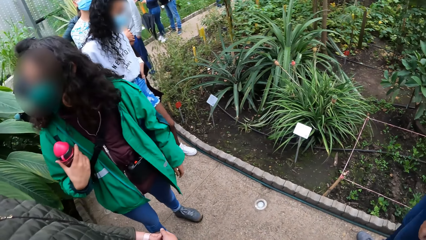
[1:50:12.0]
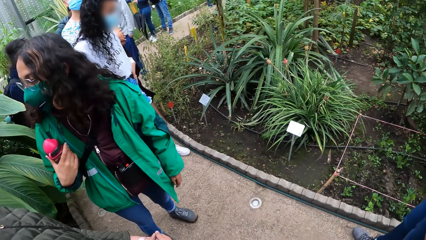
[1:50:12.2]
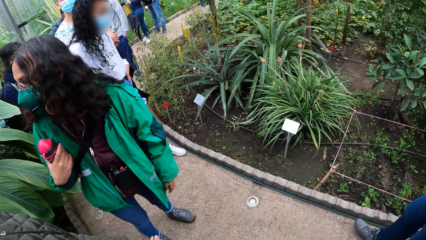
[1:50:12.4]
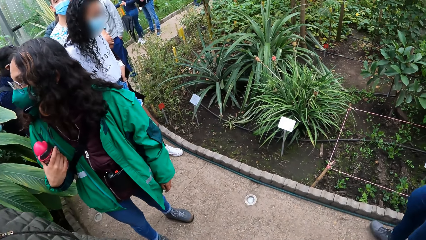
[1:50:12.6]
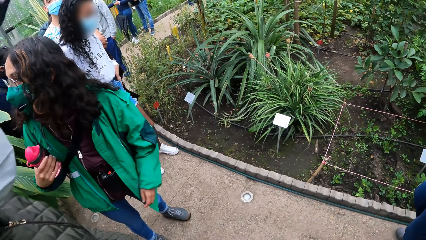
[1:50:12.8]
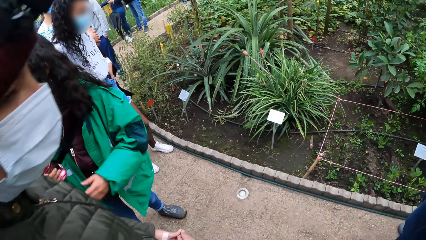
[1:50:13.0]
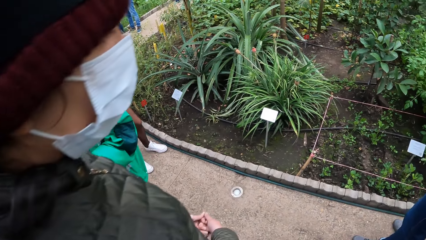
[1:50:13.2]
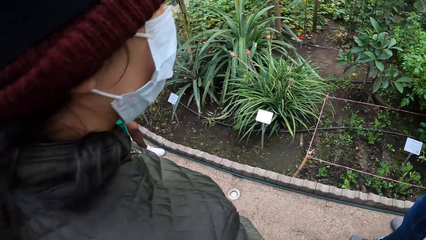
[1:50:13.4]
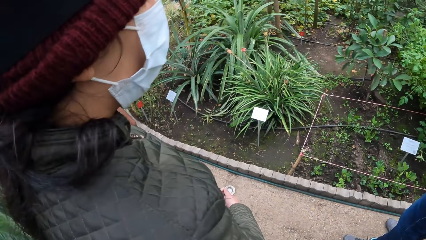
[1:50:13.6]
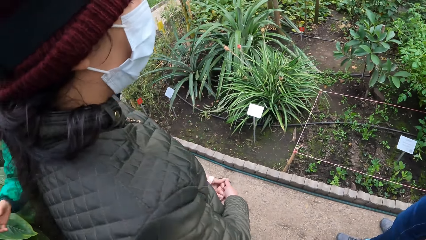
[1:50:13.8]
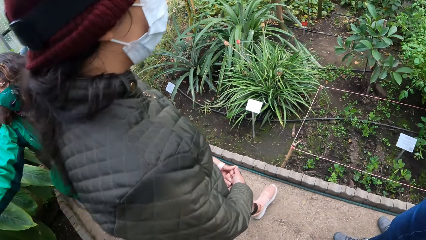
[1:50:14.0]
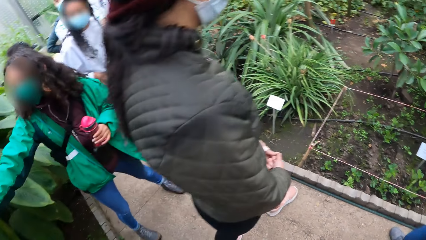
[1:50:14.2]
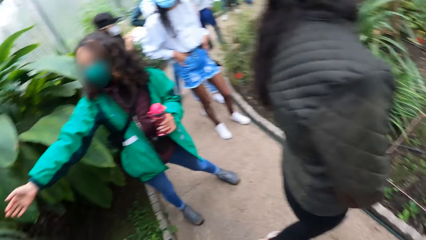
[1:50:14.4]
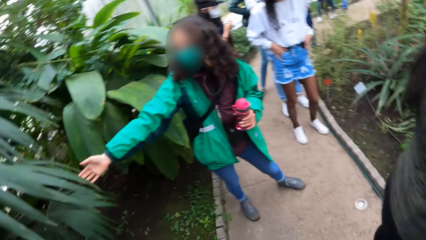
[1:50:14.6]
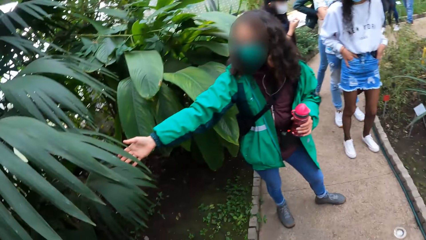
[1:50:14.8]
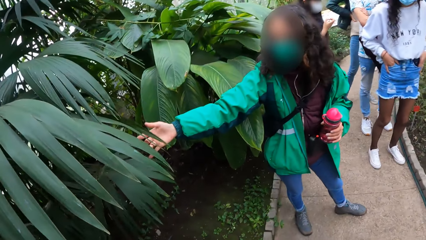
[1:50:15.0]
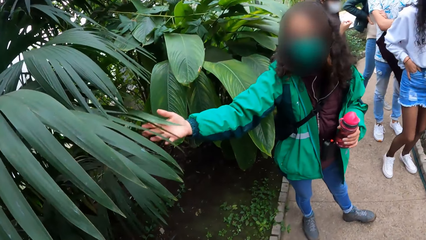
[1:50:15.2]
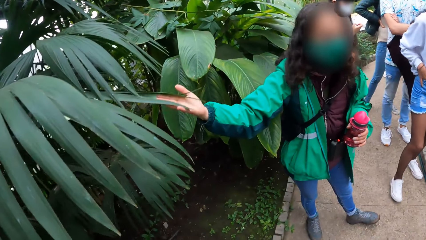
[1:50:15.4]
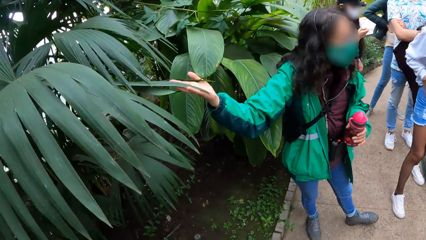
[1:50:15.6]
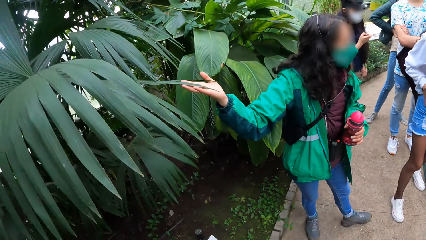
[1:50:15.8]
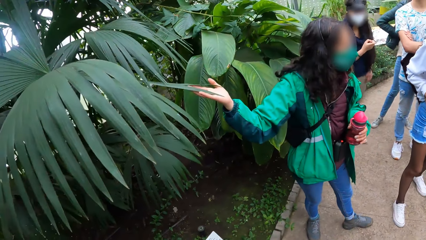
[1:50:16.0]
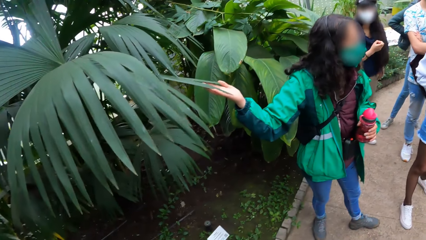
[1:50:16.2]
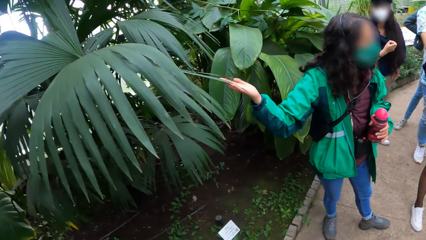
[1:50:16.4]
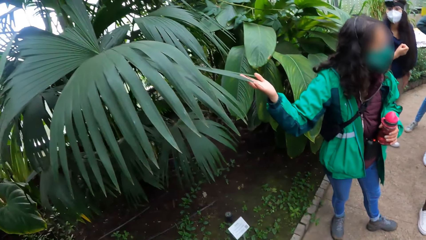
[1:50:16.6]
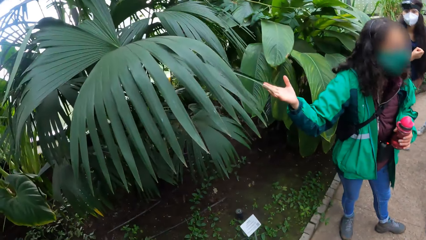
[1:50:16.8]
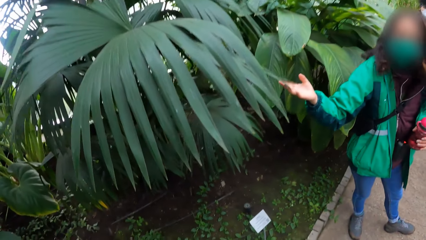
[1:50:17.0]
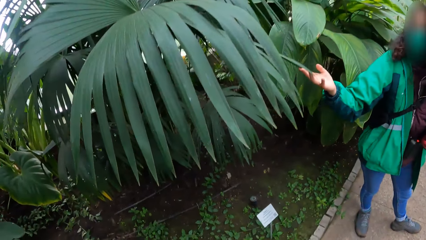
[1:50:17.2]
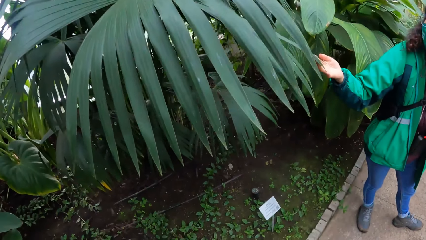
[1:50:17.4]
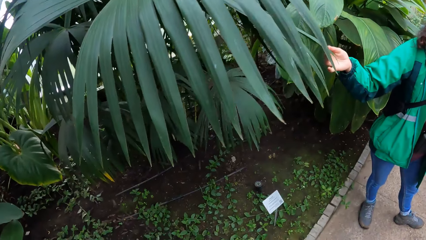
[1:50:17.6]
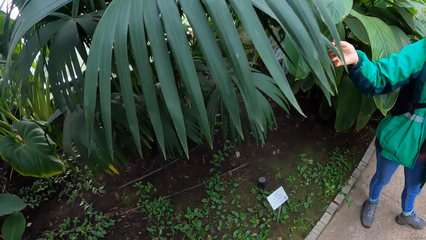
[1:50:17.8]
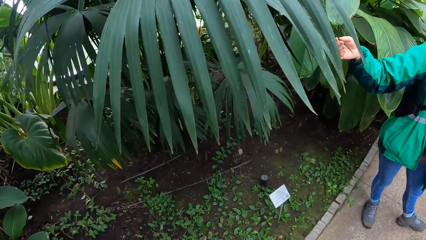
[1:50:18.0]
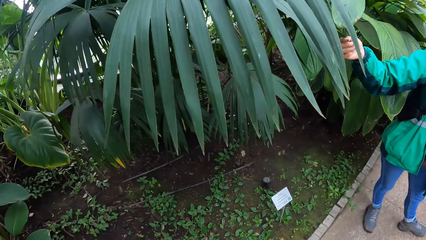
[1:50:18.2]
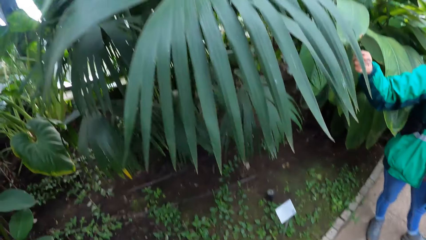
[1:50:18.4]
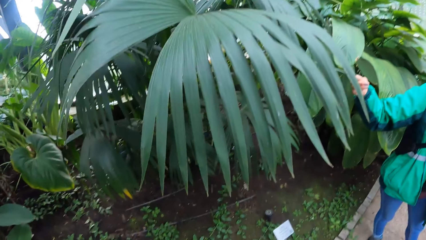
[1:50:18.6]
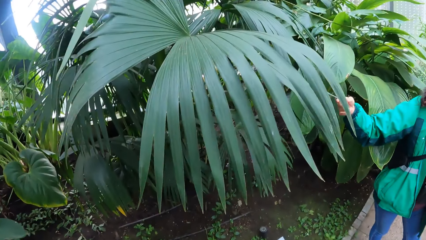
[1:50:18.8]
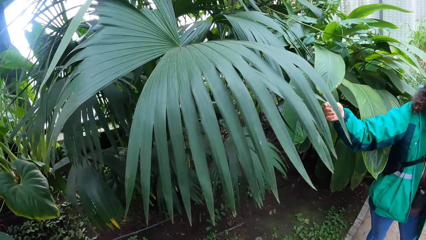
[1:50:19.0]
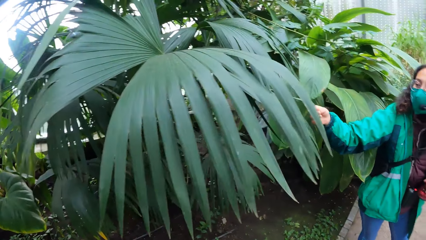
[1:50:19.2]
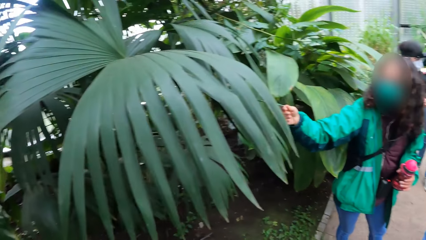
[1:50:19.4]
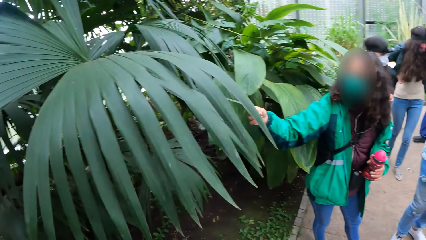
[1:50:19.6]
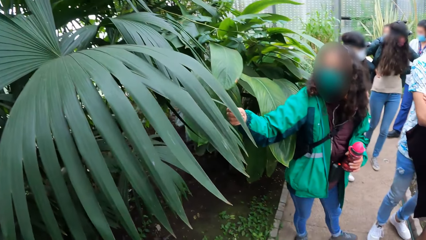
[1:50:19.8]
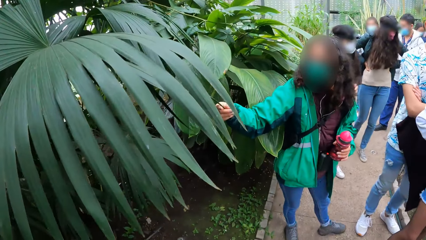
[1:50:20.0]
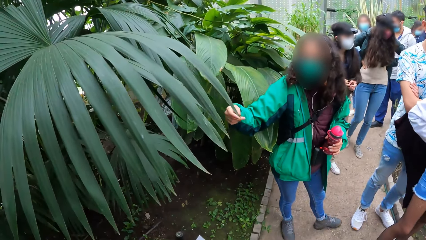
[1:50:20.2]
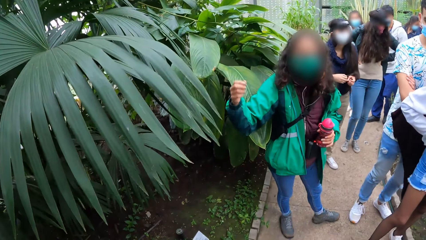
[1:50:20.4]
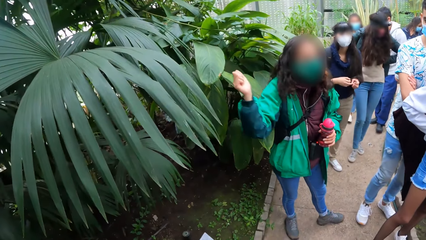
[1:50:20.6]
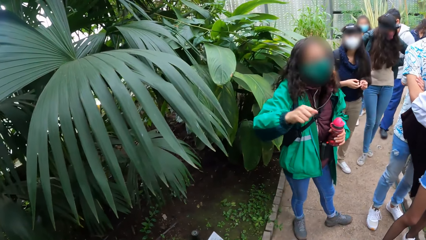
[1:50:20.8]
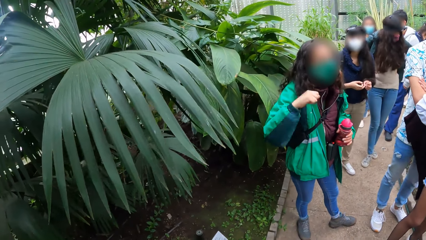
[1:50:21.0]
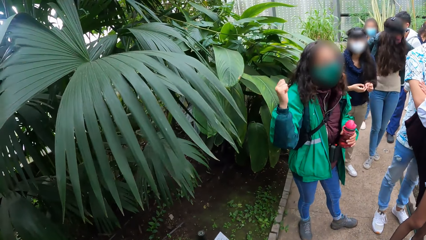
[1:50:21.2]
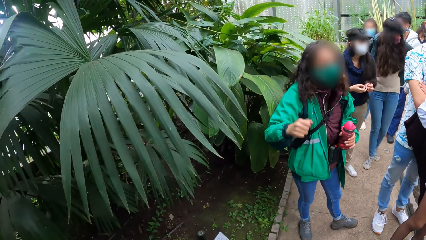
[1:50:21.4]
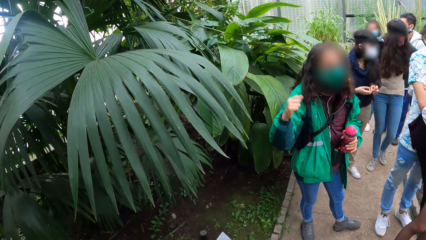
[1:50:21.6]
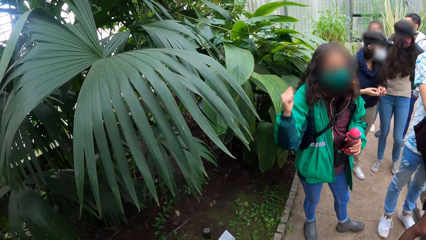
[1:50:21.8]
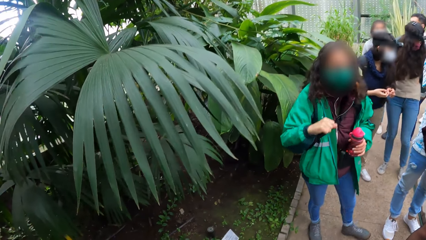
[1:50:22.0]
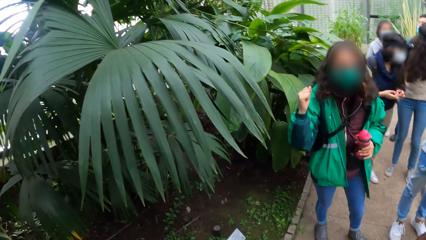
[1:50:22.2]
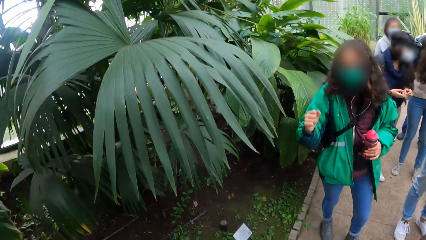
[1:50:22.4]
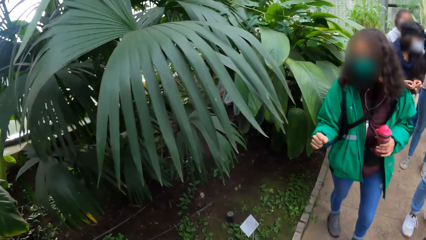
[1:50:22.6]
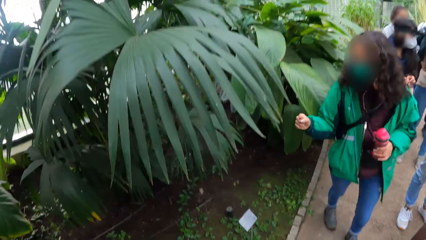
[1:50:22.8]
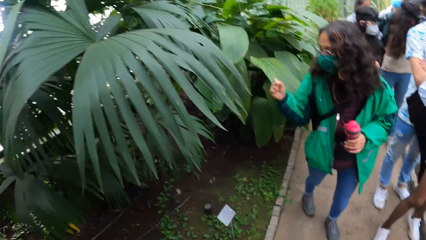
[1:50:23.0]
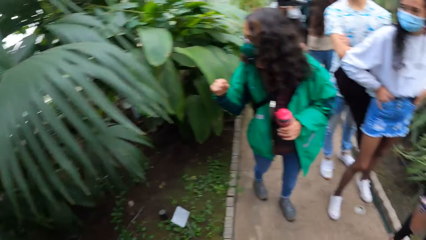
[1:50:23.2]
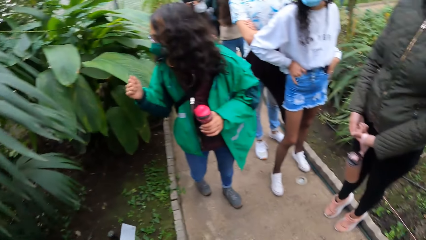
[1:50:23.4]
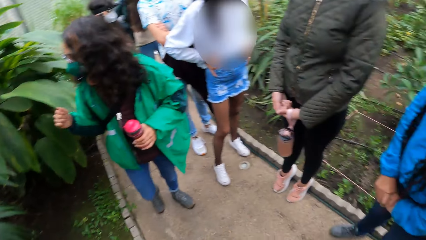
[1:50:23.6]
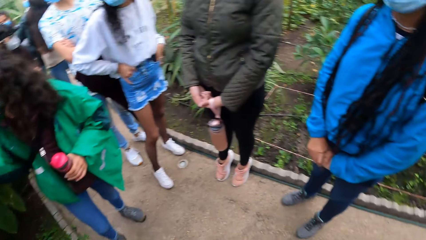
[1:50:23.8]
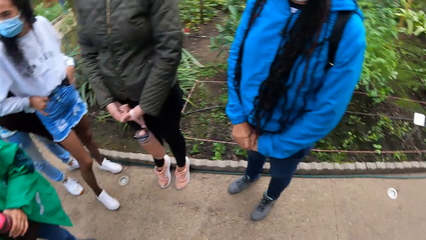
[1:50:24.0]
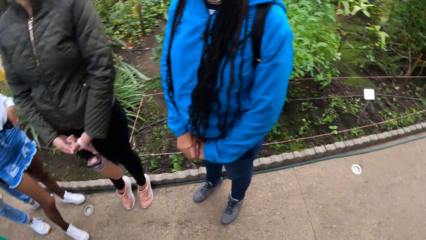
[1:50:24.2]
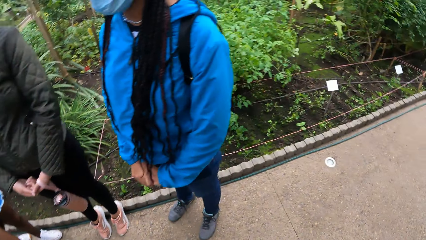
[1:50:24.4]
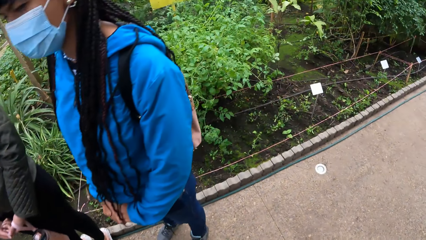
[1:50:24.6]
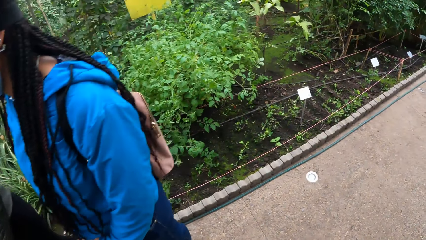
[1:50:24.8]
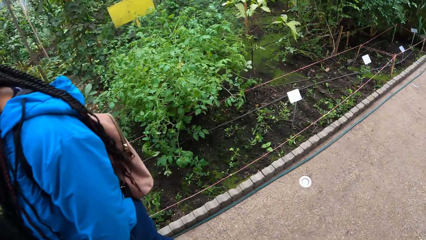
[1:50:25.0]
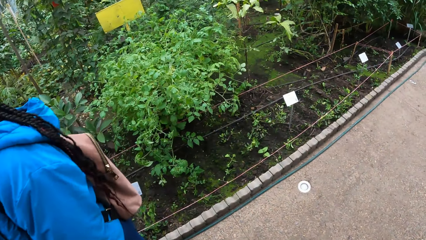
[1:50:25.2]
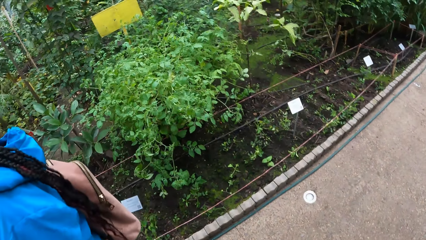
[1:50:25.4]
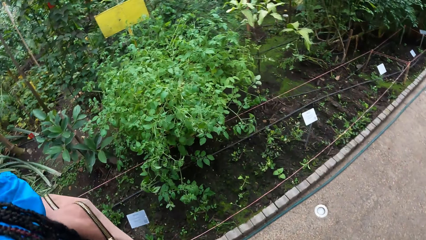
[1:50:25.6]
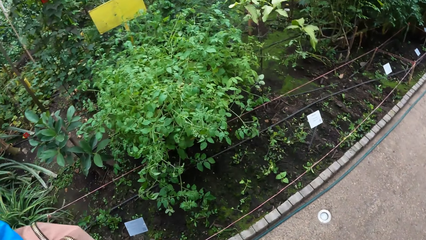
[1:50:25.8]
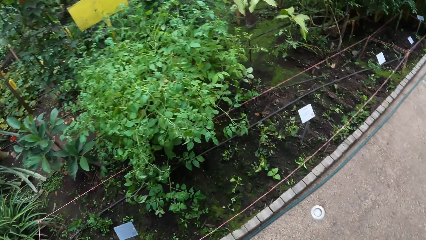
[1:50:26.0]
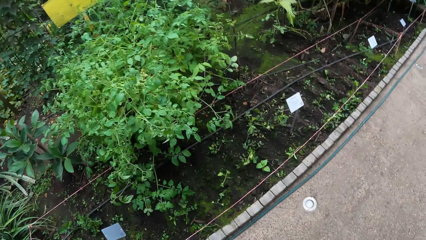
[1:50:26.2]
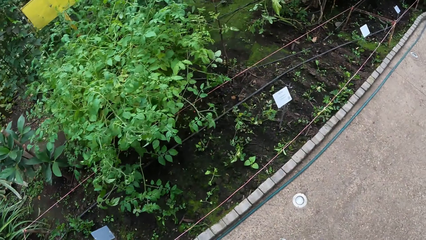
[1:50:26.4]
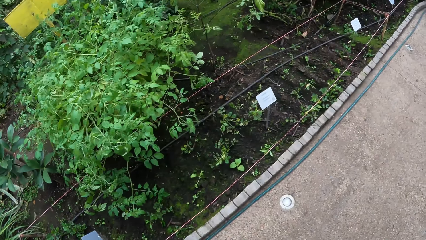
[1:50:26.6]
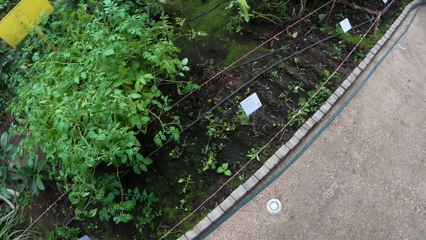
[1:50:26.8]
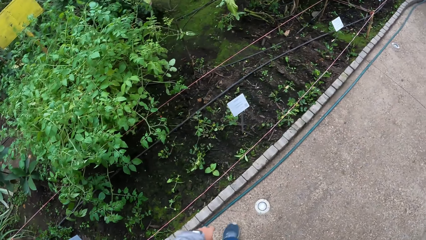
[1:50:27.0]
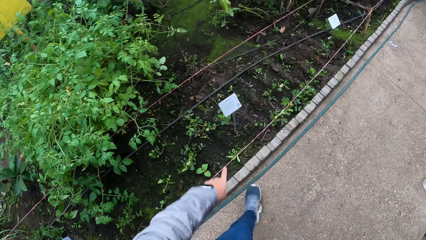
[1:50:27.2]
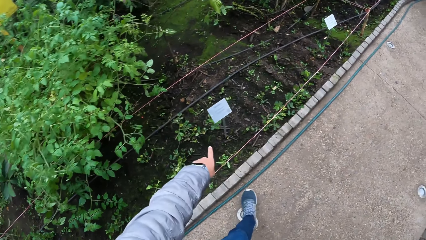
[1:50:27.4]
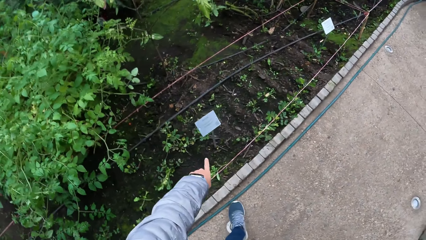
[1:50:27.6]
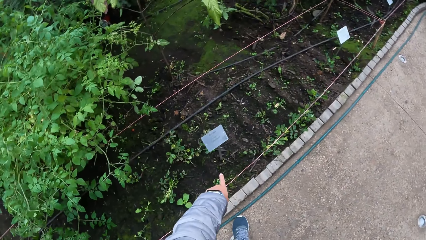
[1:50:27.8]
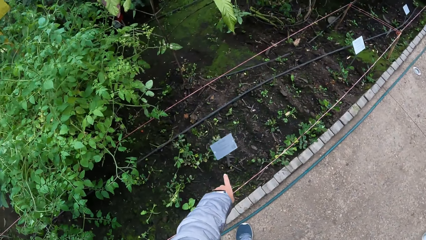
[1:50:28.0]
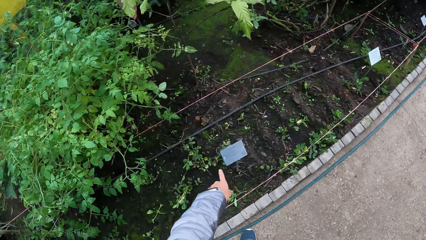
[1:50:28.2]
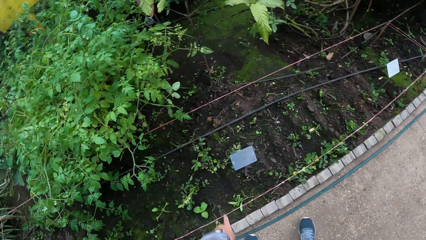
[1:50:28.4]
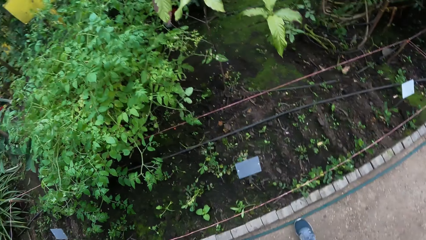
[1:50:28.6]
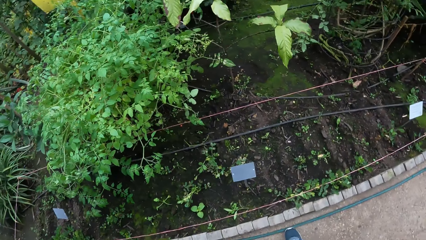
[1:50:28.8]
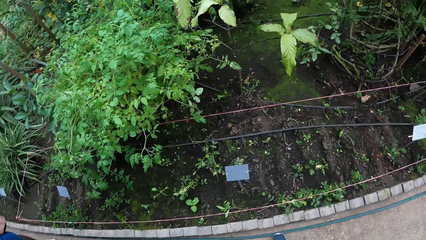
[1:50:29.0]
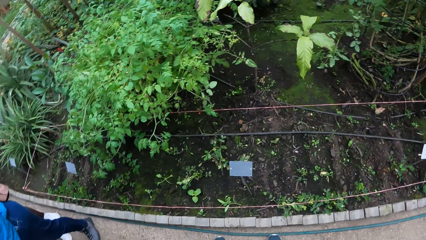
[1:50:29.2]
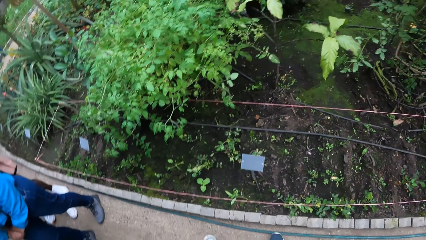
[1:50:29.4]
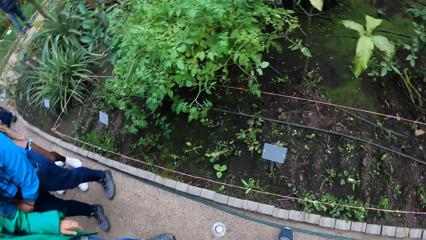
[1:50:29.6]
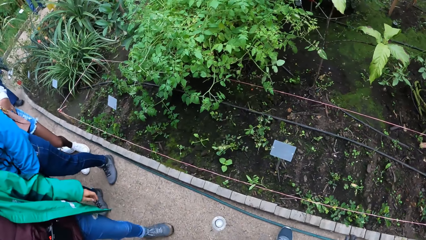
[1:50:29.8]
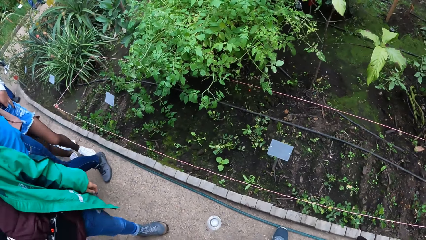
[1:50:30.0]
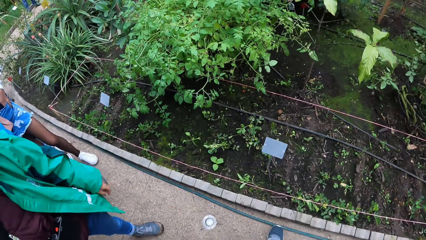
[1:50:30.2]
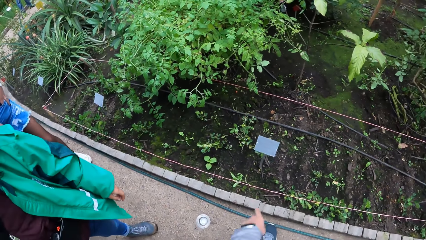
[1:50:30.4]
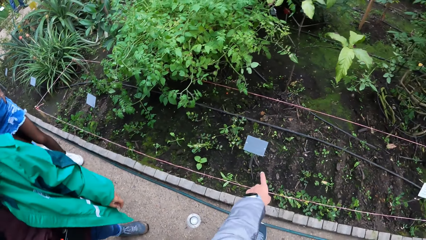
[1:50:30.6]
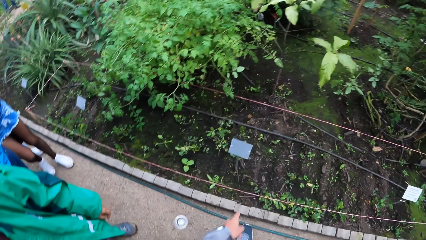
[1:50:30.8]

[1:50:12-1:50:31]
The woman touches a plant with her right hand. The camera wearer turns left. The woman converses. She gesticulates with her right hand. The camera wearer turns back. She walks forward. She points at a plant with her left hand. She converses.
